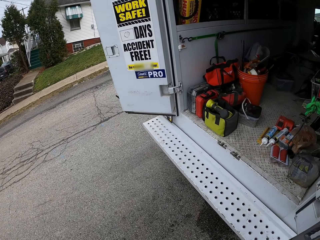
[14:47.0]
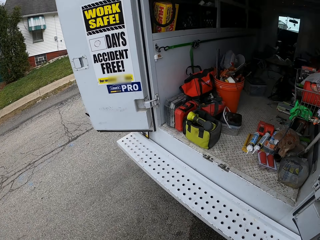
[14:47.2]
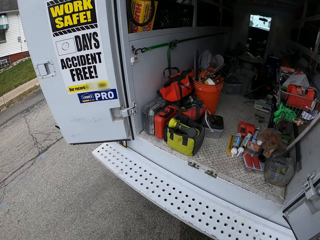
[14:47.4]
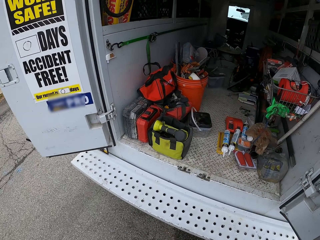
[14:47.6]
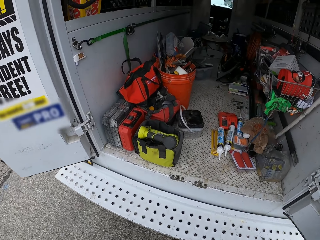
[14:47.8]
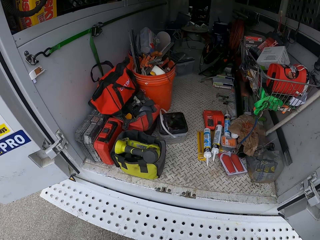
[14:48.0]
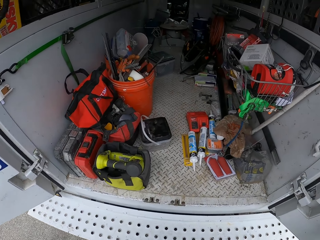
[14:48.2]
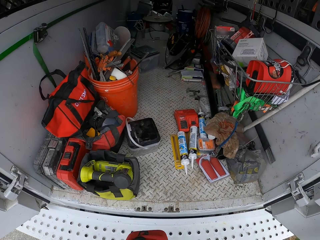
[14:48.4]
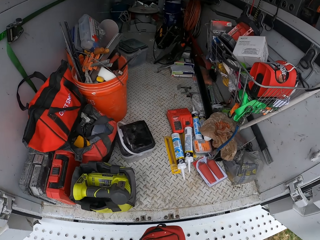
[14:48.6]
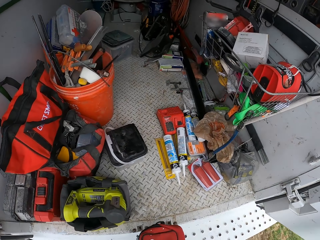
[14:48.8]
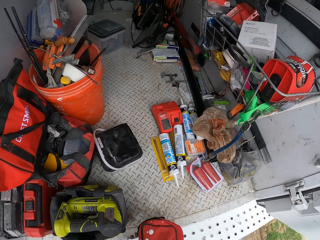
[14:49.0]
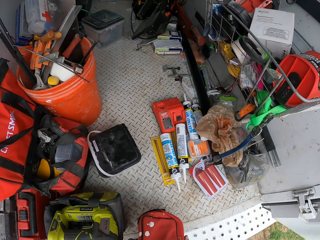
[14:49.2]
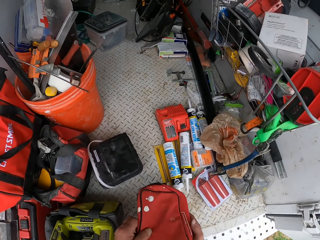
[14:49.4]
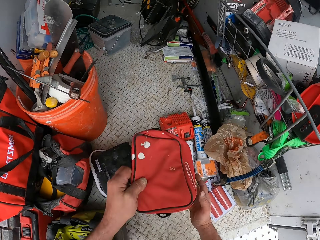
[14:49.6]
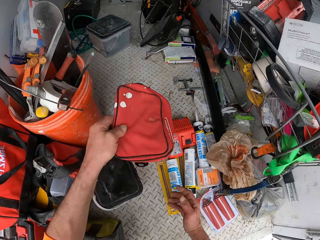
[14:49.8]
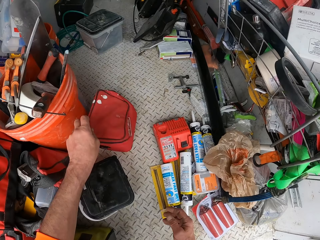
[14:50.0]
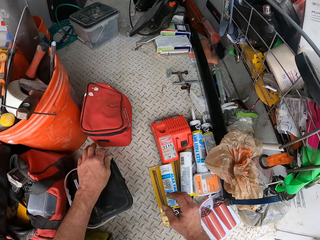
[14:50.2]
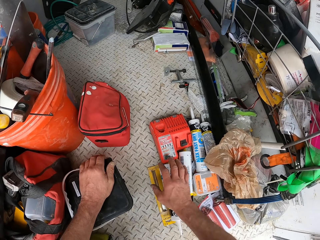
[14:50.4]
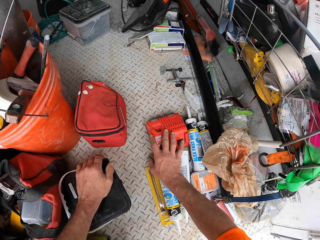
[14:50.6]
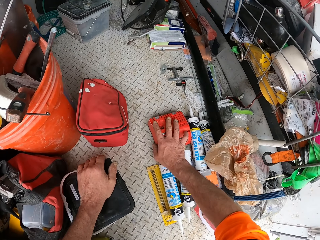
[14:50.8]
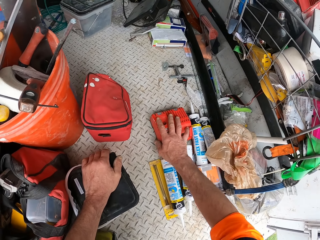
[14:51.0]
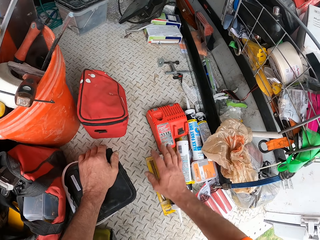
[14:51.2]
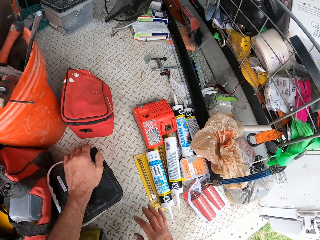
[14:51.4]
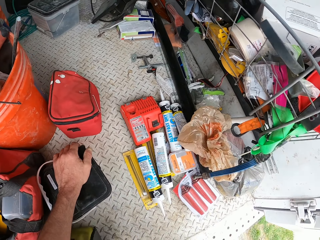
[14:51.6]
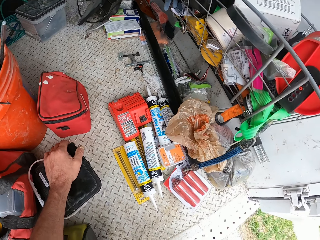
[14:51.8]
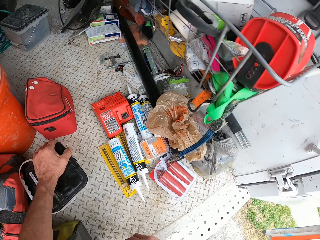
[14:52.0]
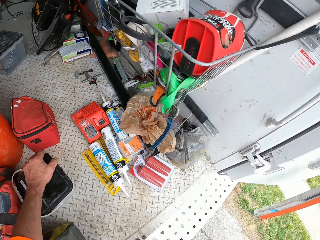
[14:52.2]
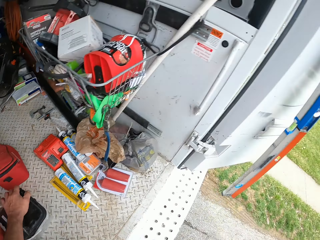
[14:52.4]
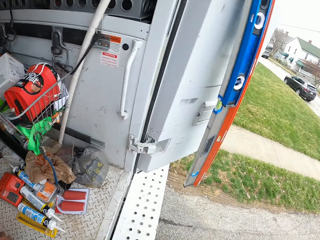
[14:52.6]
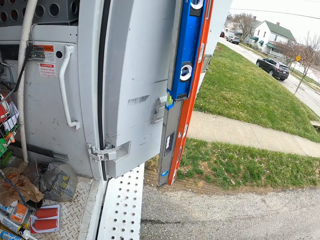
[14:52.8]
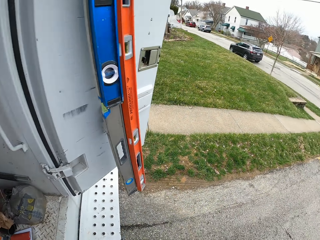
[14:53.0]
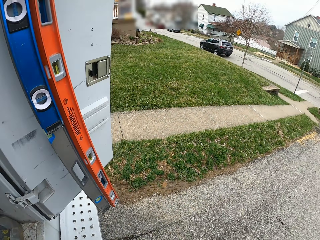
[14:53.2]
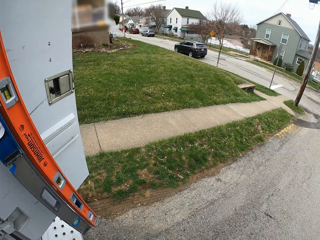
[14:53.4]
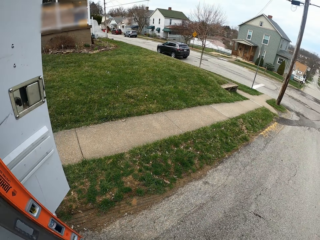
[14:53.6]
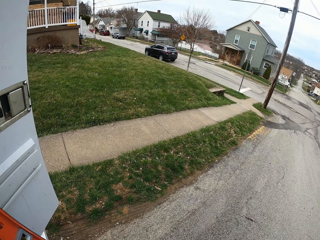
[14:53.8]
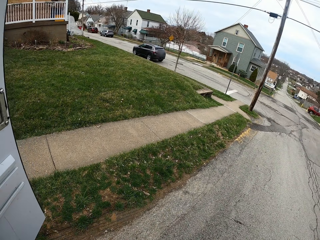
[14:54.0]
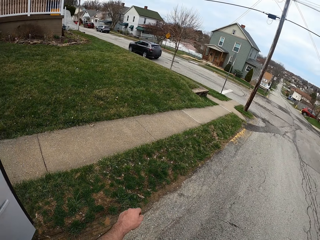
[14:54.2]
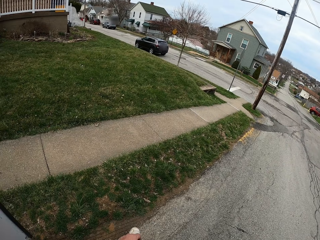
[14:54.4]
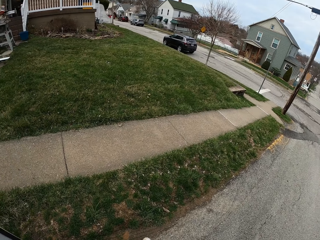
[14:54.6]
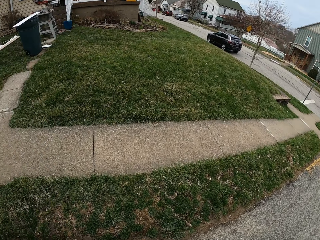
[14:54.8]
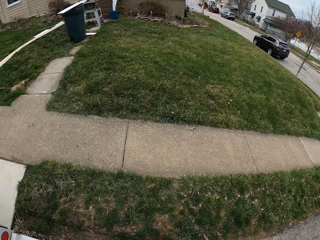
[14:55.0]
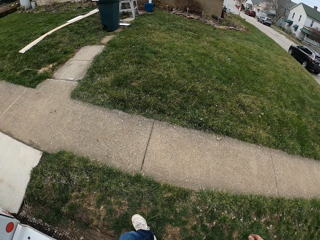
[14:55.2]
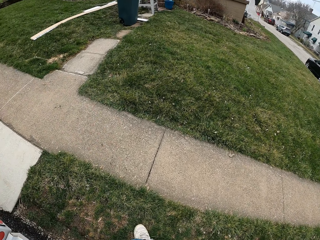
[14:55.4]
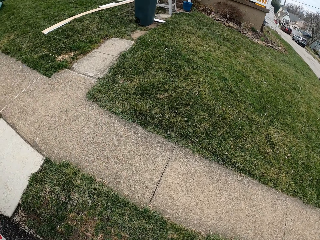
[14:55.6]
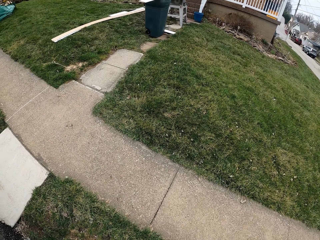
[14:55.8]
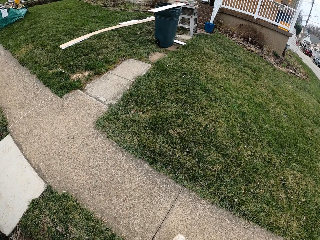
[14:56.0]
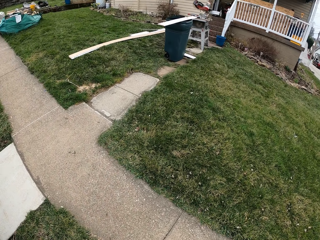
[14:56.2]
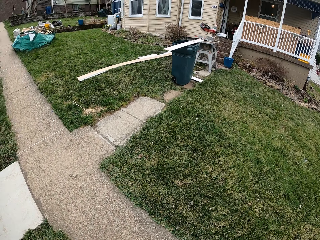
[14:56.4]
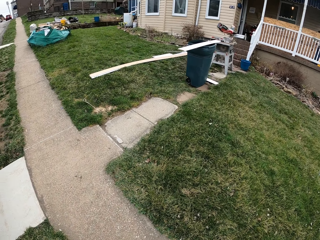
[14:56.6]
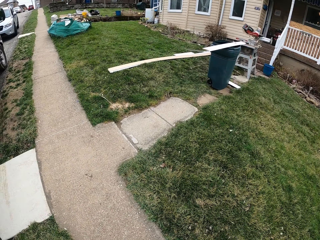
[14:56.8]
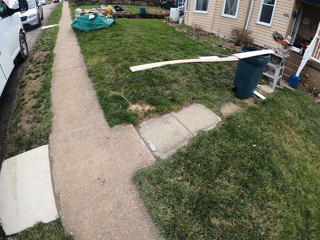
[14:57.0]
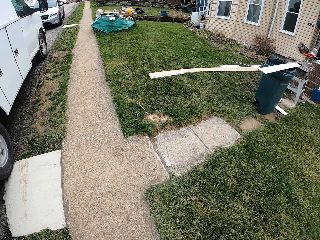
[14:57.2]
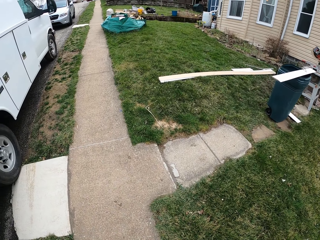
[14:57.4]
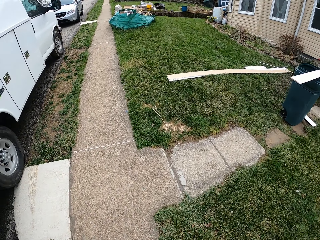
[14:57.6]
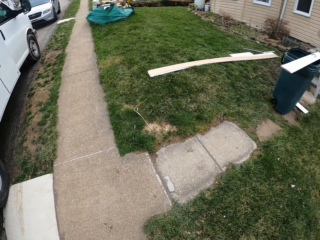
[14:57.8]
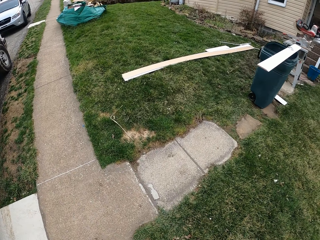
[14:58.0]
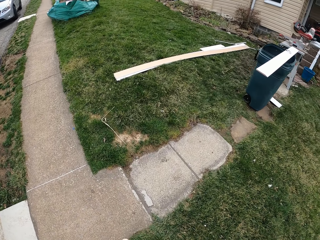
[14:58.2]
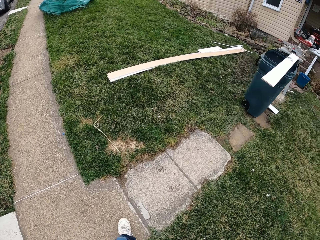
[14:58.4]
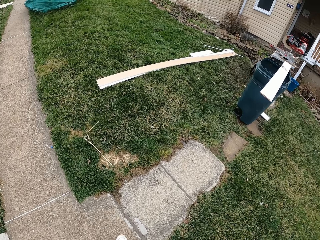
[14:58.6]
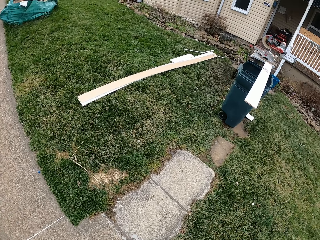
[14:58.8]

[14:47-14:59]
The camera wearer drops the tool bag in a truck with his left hand. He holds a bucket. He holds something. He walks towards a house.

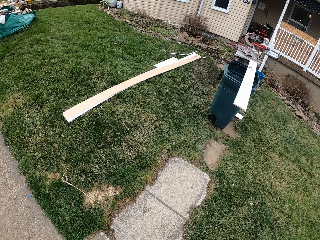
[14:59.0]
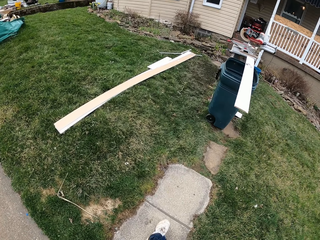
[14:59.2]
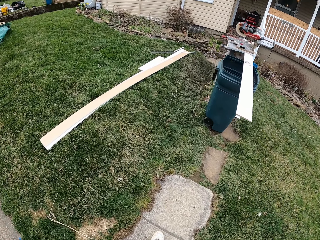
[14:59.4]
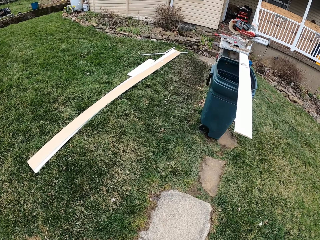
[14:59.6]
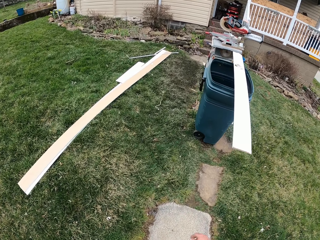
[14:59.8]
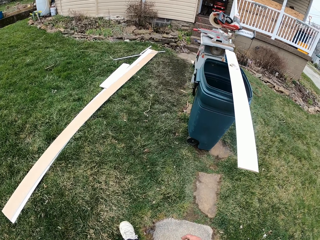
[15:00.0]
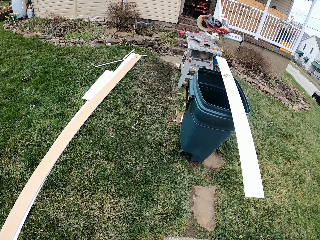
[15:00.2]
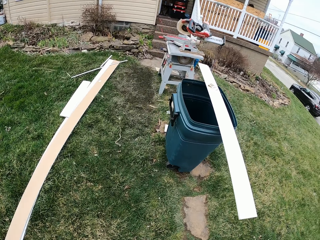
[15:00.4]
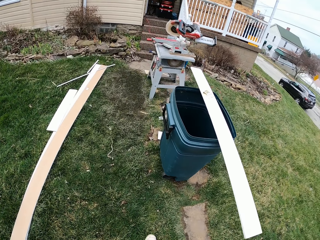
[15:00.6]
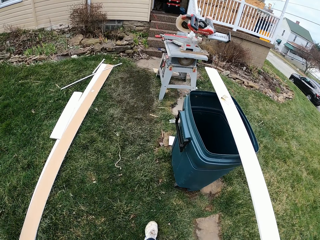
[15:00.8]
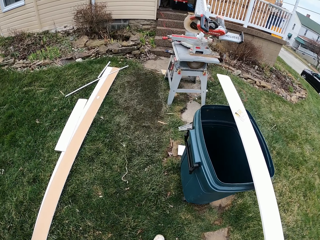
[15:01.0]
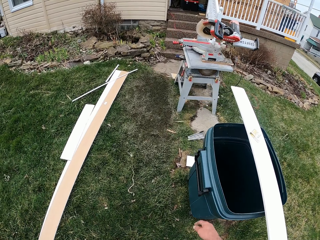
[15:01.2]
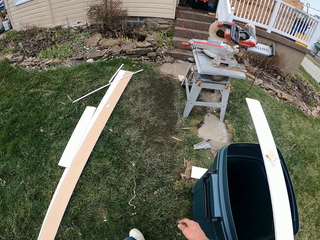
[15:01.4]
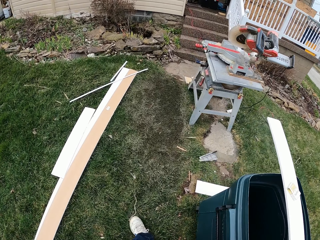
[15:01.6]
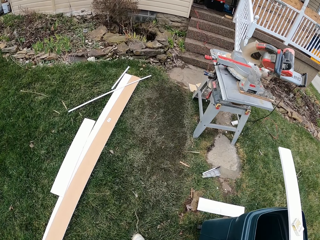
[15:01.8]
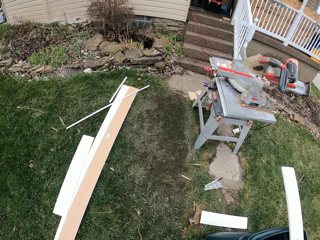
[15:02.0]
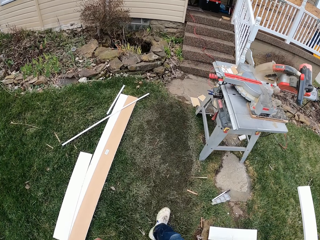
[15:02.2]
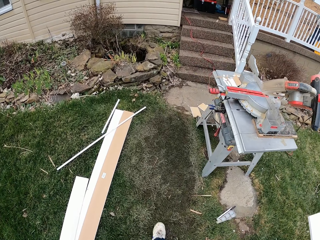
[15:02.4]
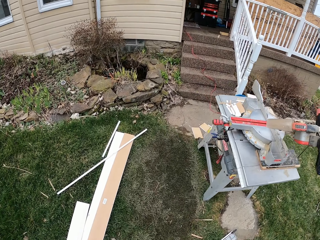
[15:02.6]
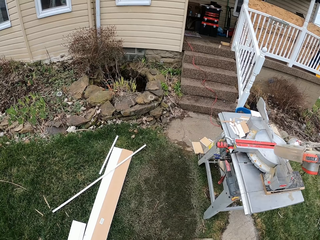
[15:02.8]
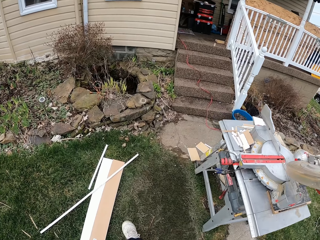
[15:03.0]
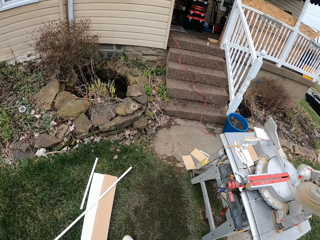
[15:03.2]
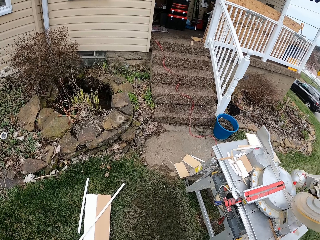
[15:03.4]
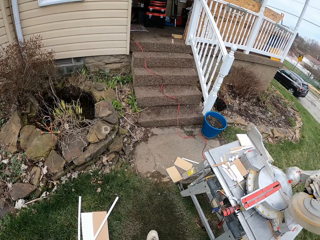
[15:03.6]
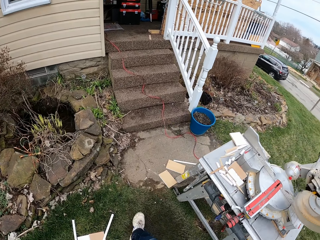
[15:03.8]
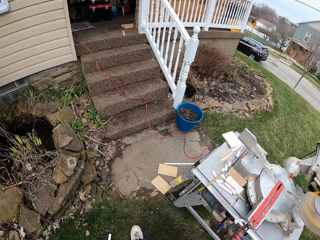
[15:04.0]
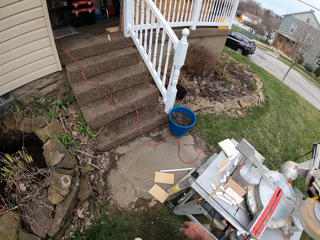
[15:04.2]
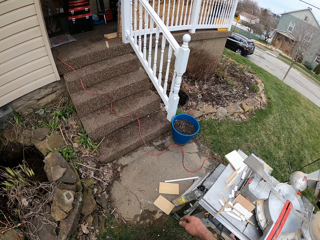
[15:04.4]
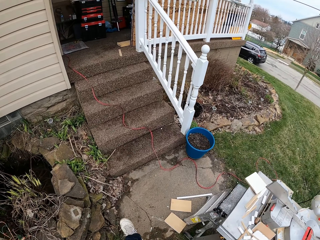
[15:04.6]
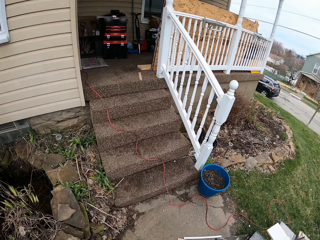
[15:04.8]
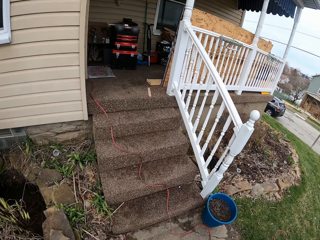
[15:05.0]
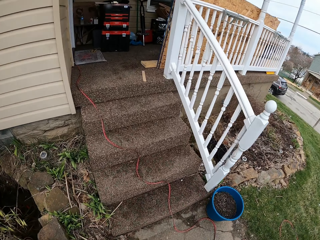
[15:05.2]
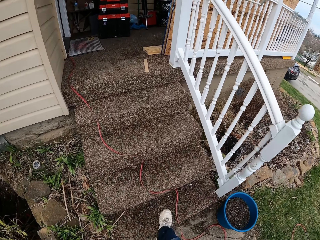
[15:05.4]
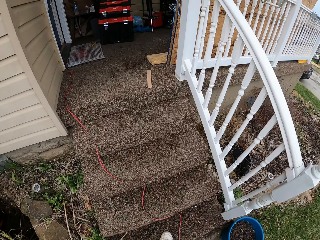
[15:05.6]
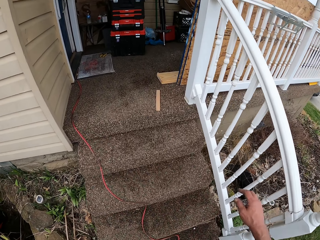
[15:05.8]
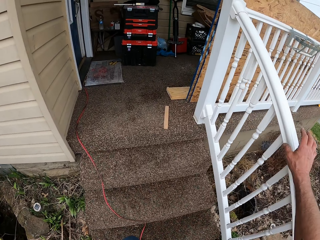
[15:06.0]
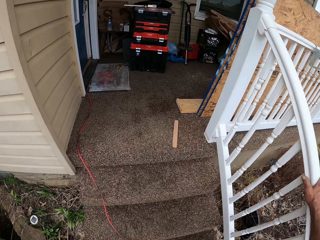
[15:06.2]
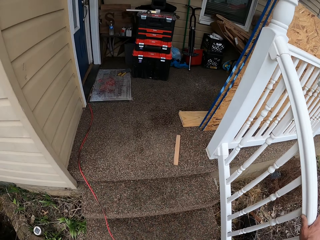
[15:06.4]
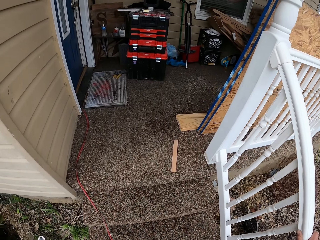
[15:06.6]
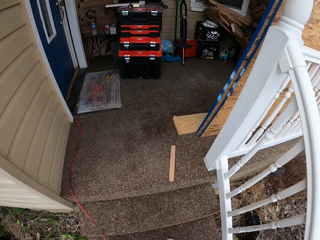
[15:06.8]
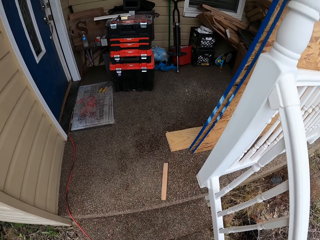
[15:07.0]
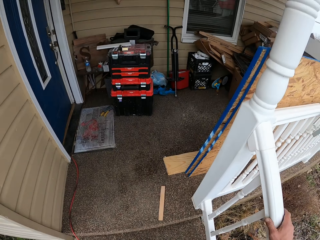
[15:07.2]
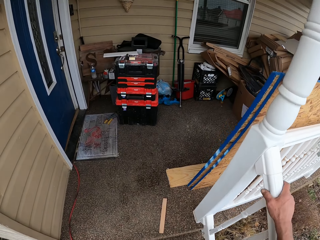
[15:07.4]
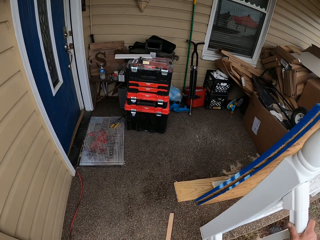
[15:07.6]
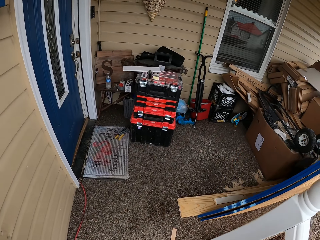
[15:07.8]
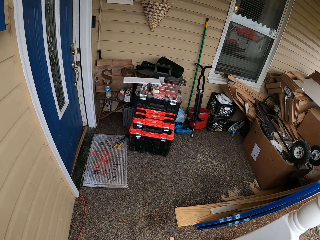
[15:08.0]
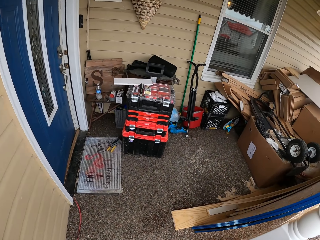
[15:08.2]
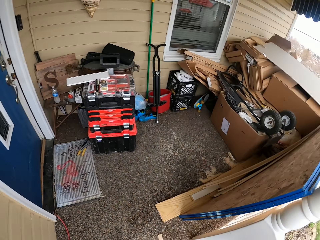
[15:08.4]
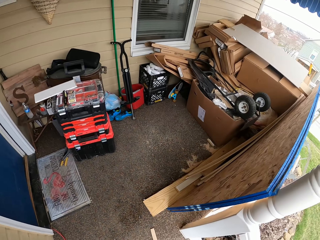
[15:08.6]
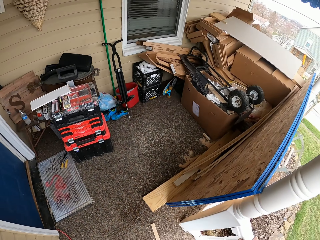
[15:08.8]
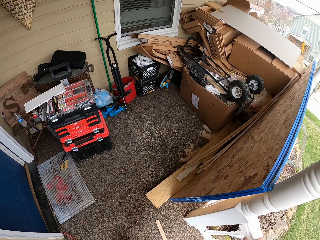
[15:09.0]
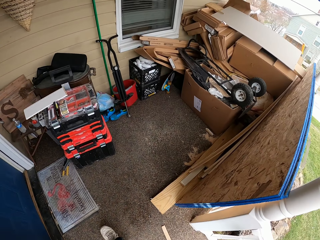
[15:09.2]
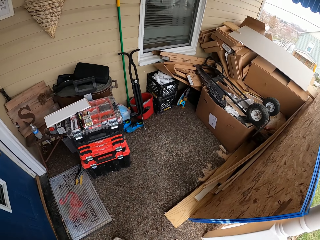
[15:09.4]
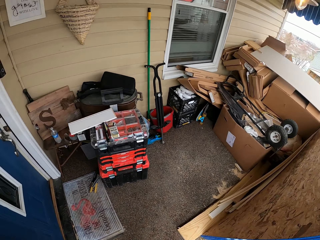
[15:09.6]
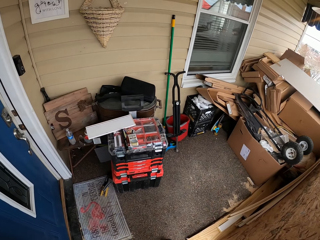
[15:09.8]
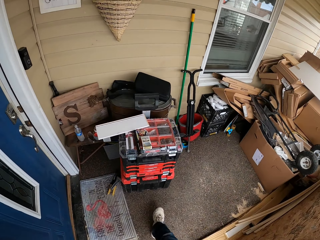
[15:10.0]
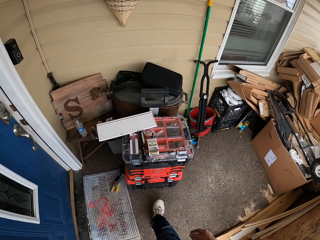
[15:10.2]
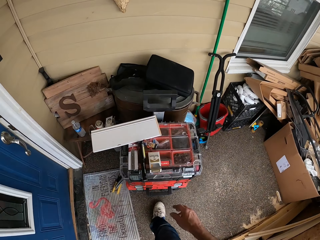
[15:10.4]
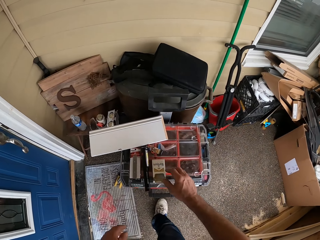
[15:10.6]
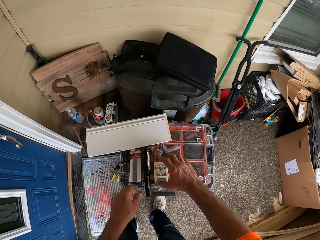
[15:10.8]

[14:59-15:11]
The camera wearer climbs up the stairs. They hold a stair rail. They walk in the room.
